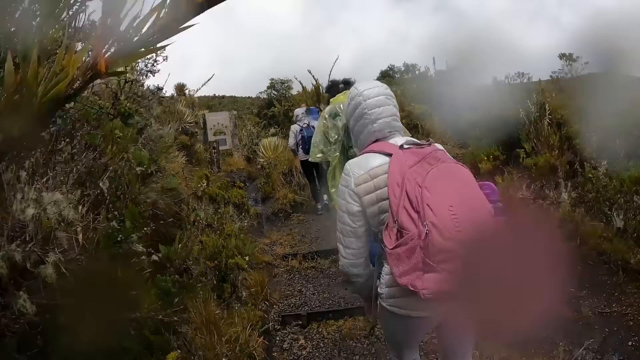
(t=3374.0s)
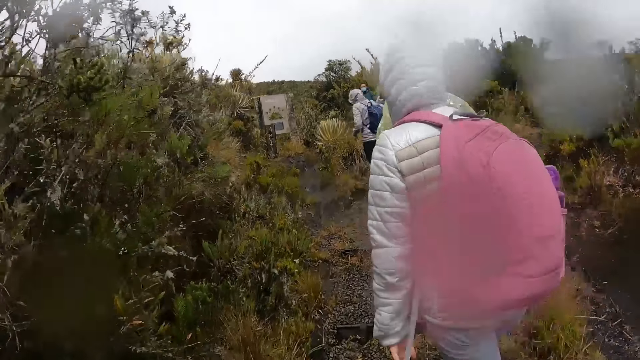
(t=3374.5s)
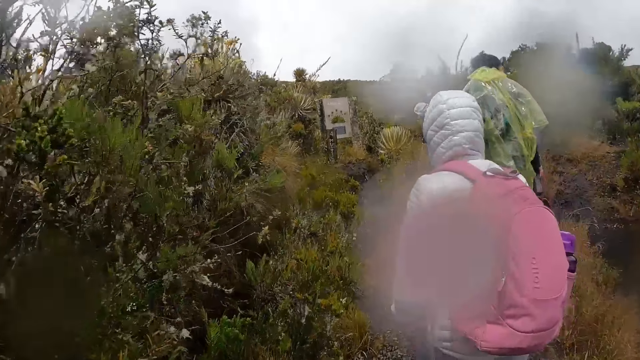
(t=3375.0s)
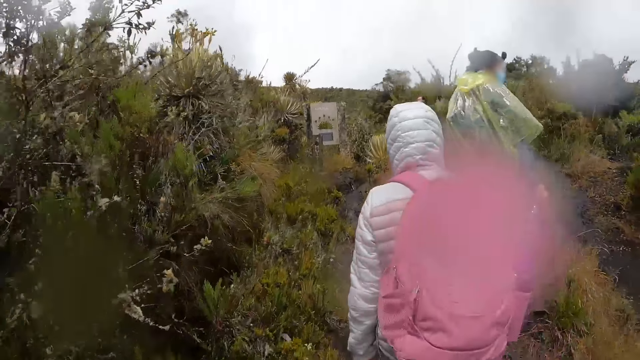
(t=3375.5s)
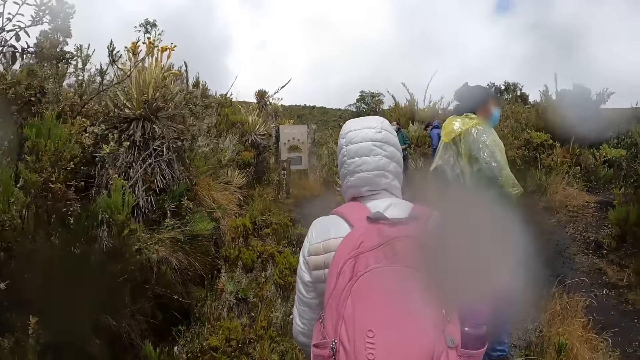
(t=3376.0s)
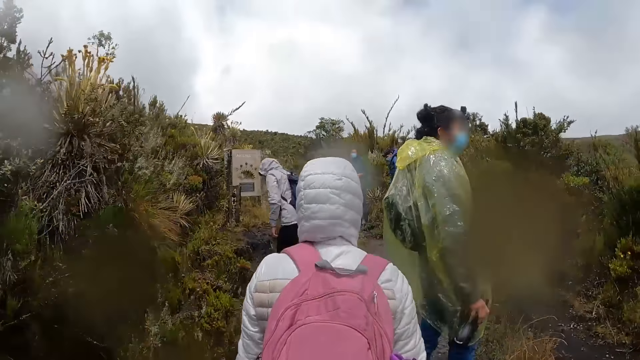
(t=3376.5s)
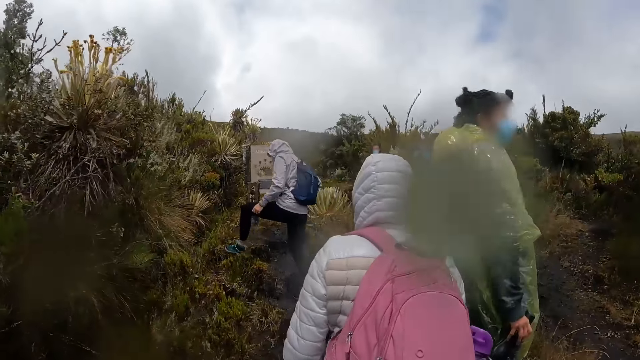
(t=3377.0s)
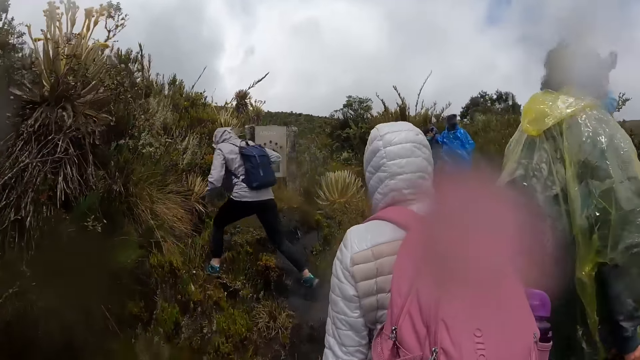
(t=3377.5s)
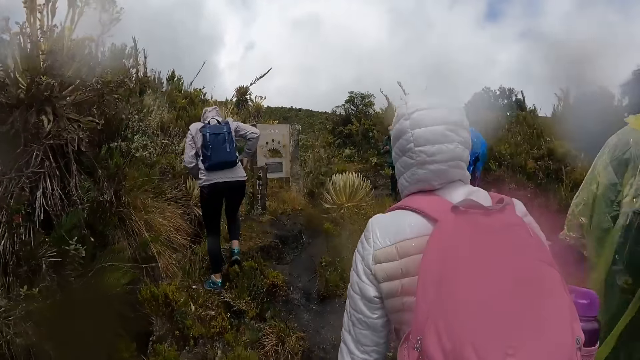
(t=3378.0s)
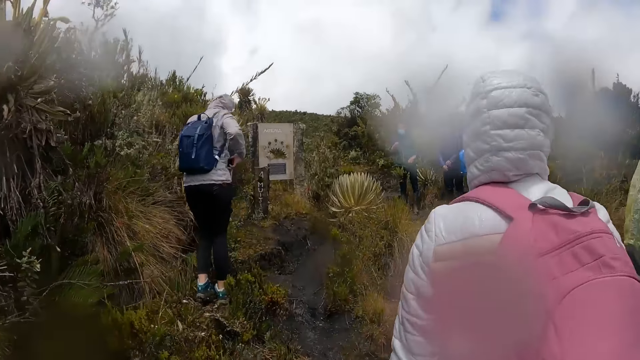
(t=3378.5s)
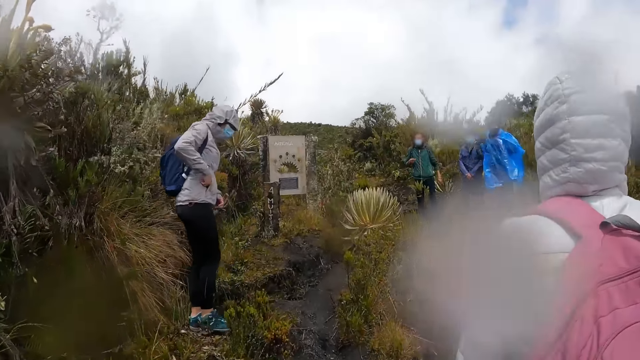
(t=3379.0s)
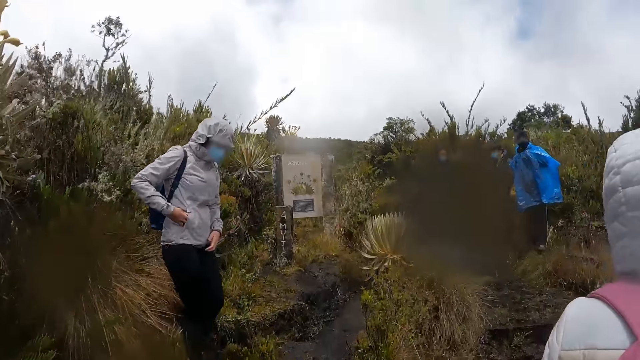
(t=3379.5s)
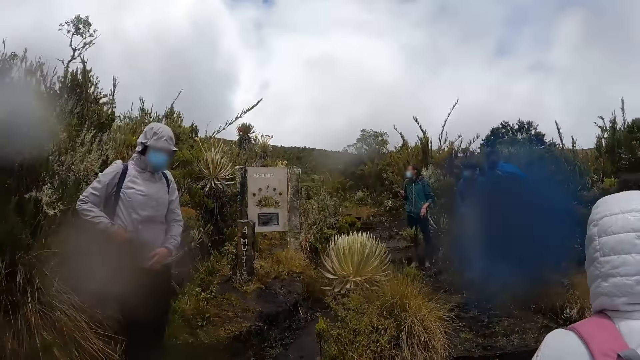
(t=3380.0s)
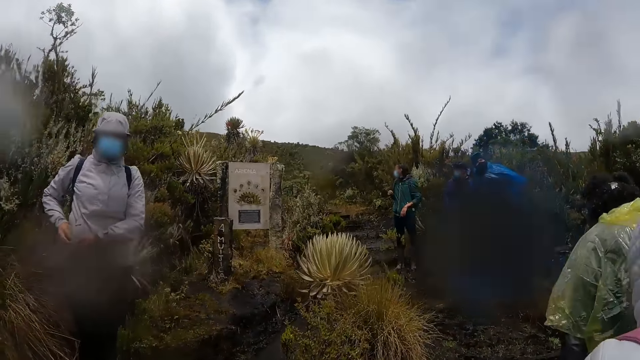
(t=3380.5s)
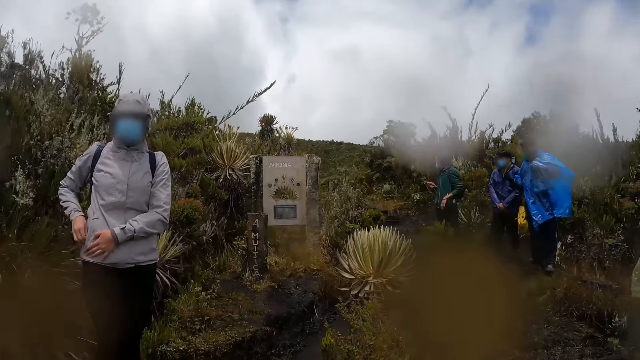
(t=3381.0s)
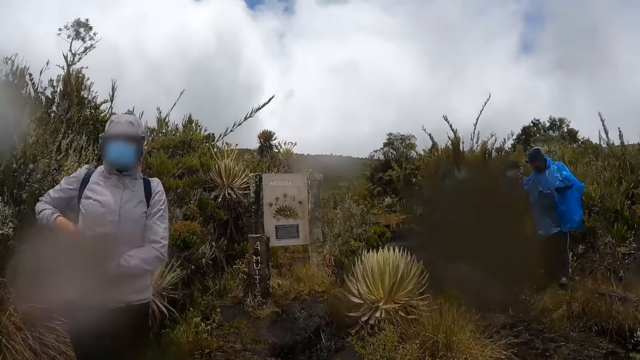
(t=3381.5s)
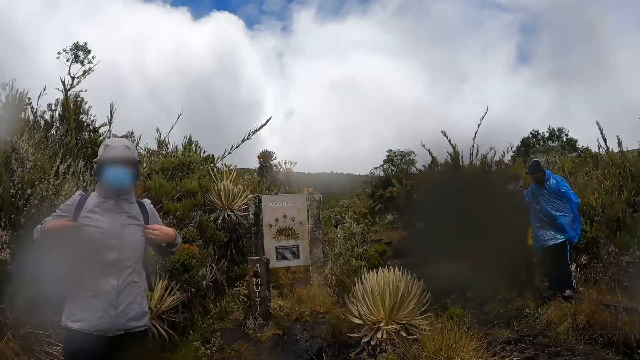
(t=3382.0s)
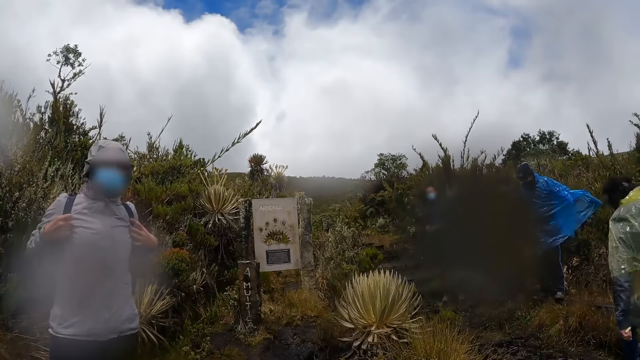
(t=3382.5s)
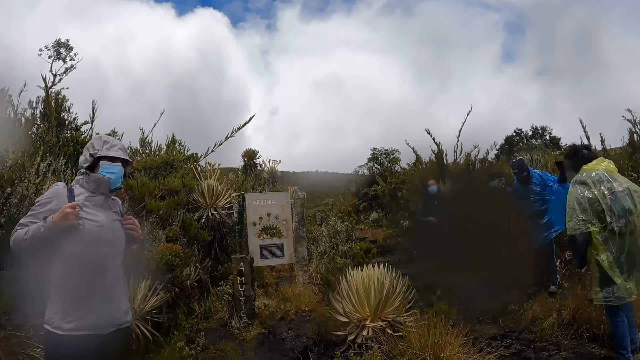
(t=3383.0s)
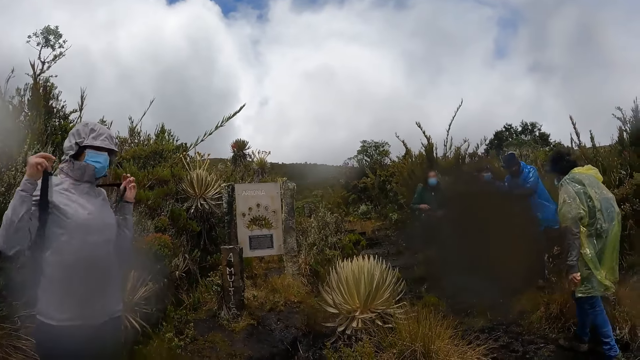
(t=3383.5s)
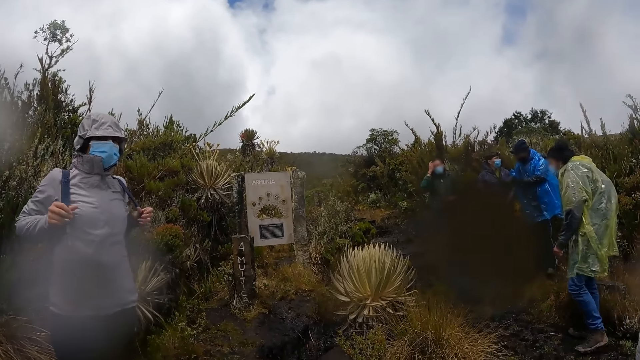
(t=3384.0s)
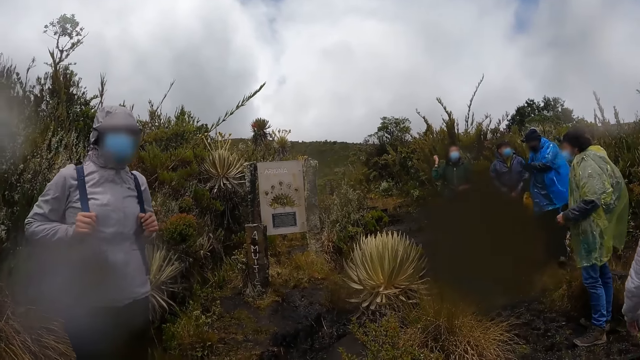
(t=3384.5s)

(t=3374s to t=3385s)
A man looks around. A woman puts the phone in her jacket with her right hand. The woman steps aside, removes something from the pocket, moves the zip with the right hand and adjusts the bag with both hands.

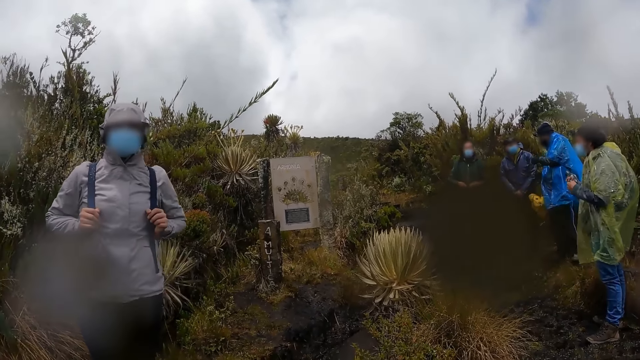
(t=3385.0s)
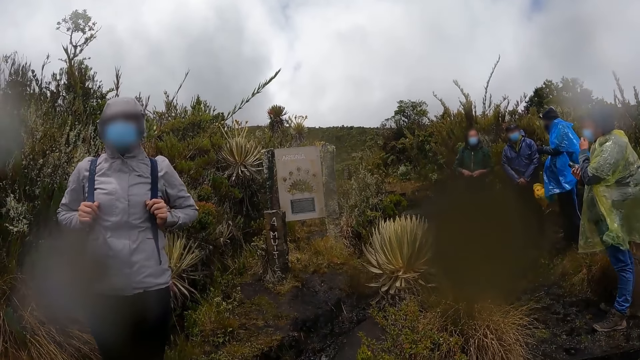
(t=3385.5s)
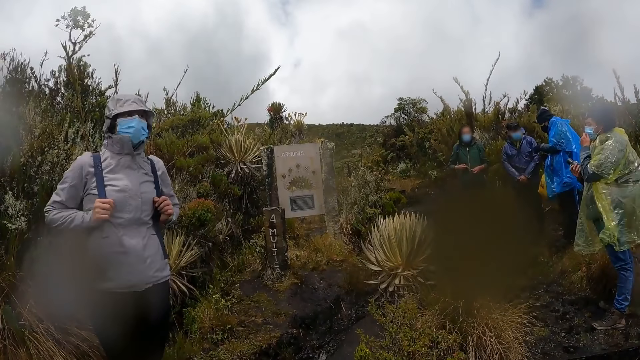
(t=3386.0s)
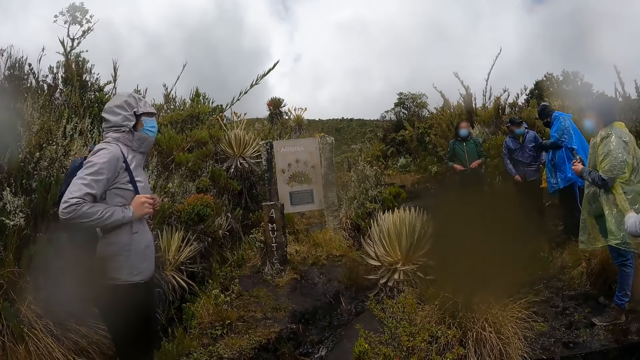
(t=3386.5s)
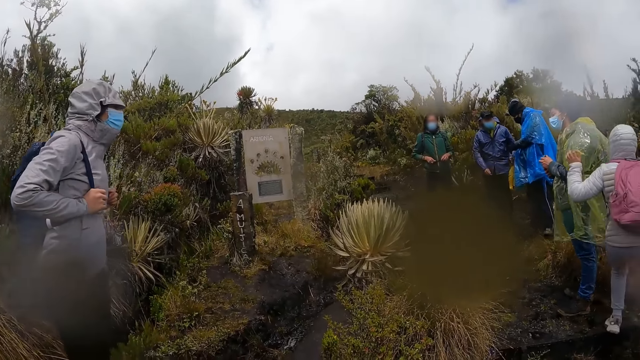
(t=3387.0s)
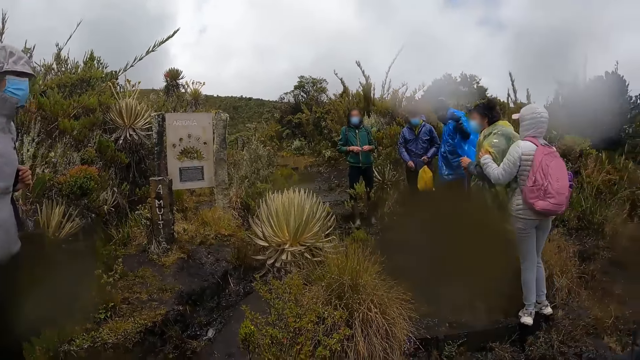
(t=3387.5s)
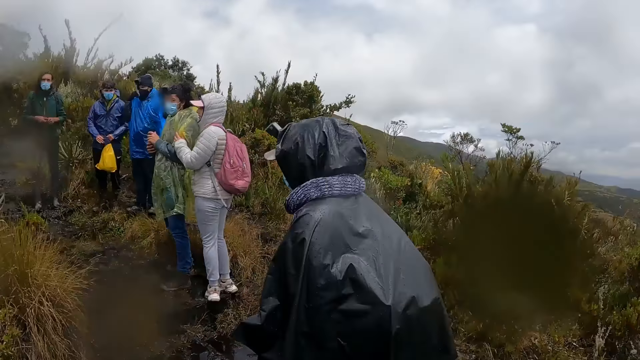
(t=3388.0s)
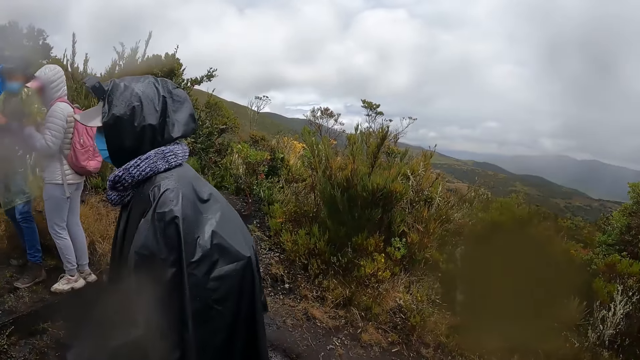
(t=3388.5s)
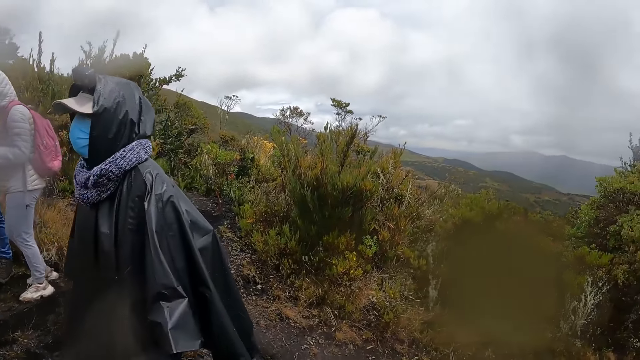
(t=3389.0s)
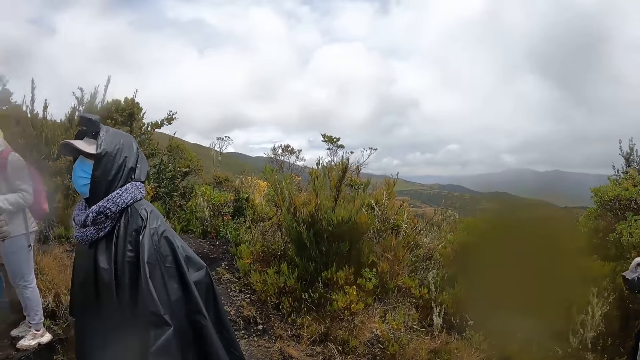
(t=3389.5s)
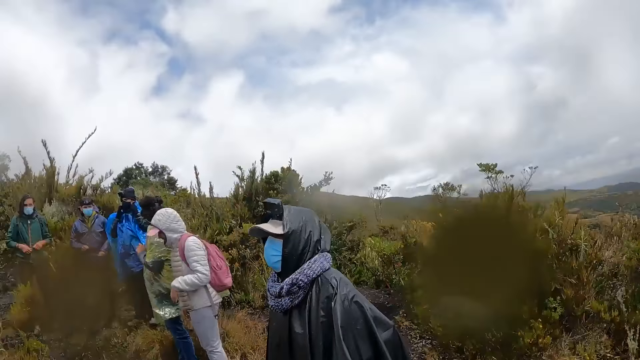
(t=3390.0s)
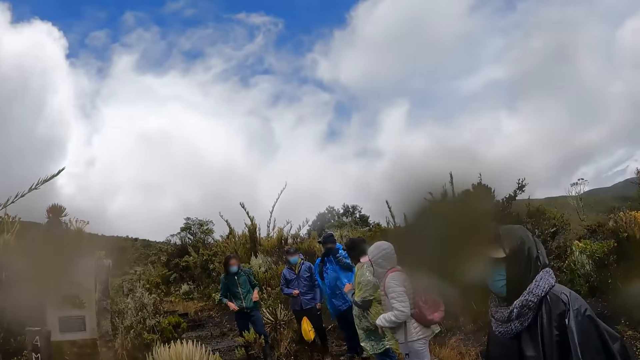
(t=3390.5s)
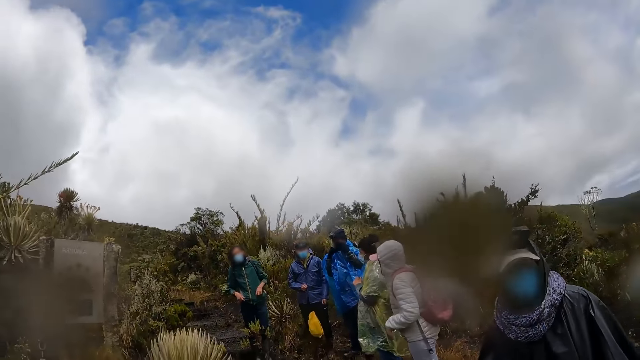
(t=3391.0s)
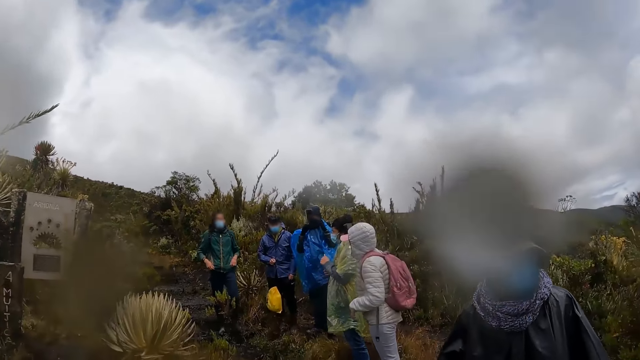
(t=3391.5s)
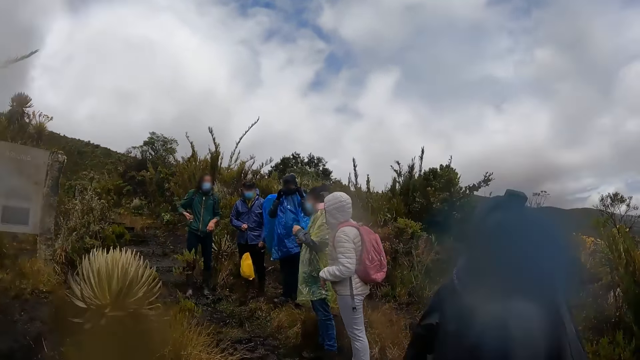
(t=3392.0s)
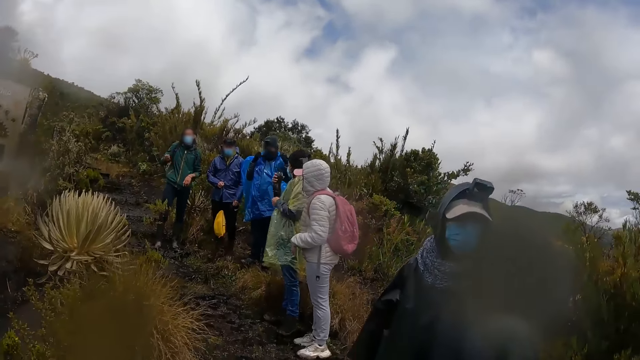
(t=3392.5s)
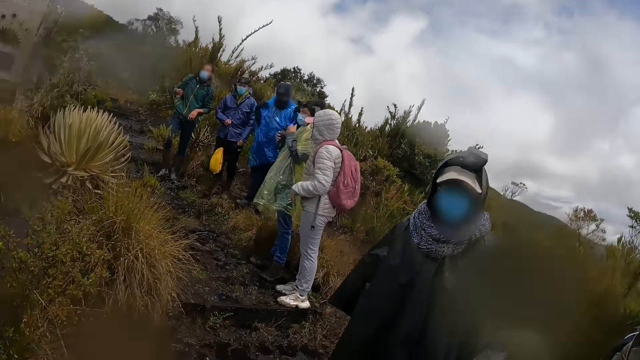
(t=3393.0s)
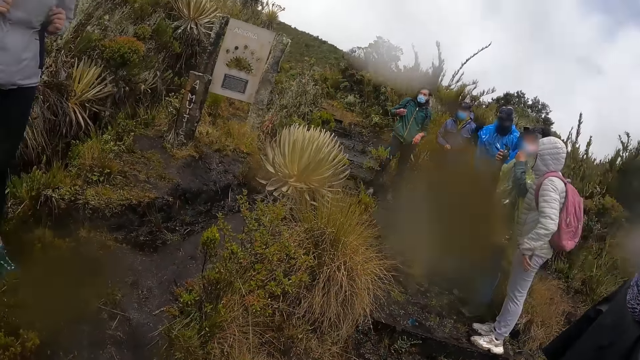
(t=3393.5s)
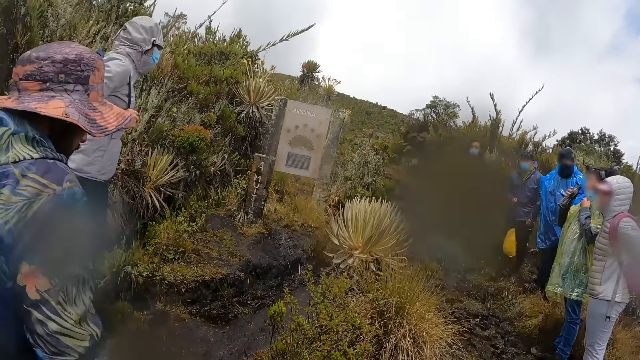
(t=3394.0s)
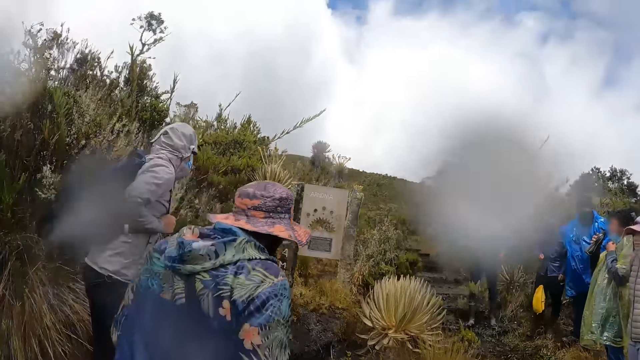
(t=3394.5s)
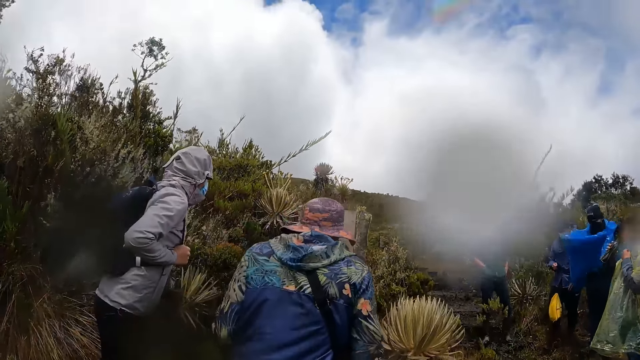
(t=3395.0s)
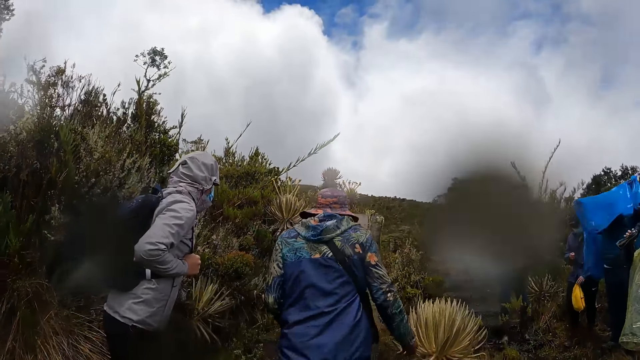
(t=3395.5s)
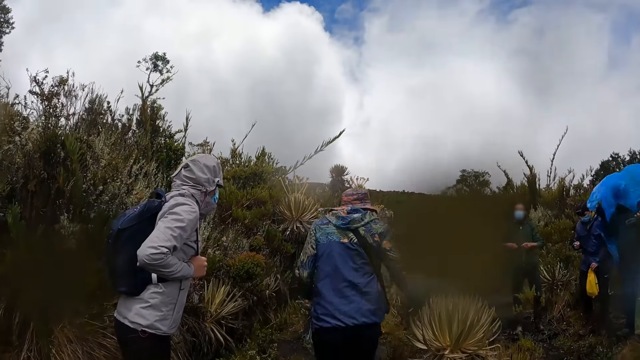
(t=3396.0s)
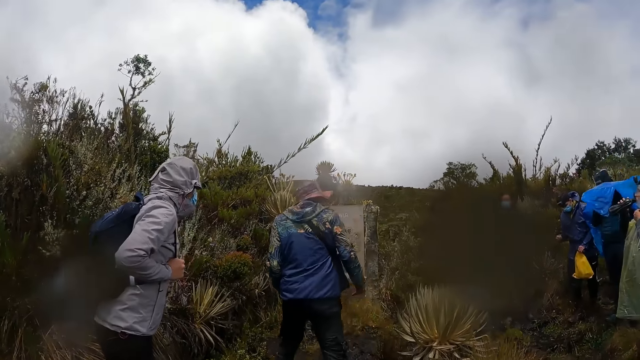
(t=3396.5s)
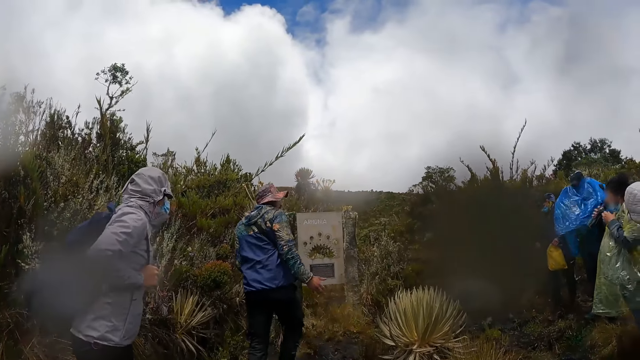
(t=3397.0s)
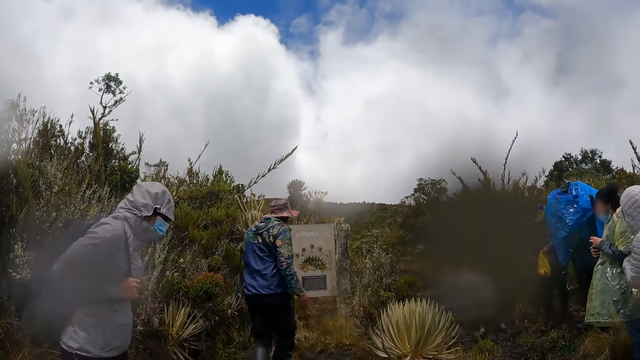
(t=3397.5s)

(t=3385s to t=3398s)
A man does something. Another man does something. A third man does something. The camera wearer looks around. The third man moves hands. A woman does something. The first man adjusts his blue raincoat with both hands. A fourth man walks on the road.
